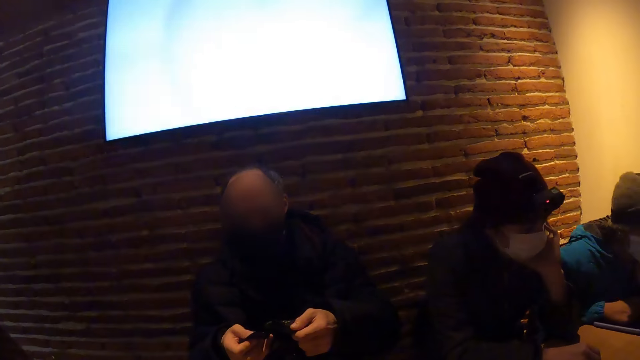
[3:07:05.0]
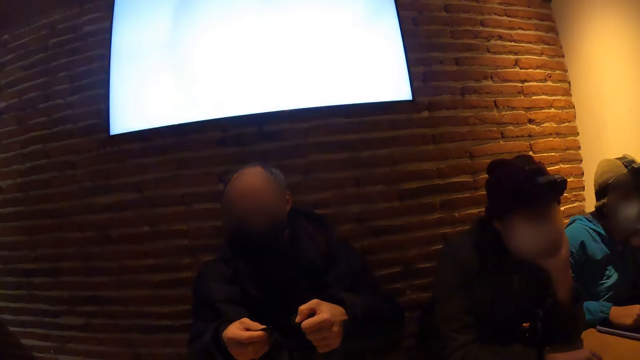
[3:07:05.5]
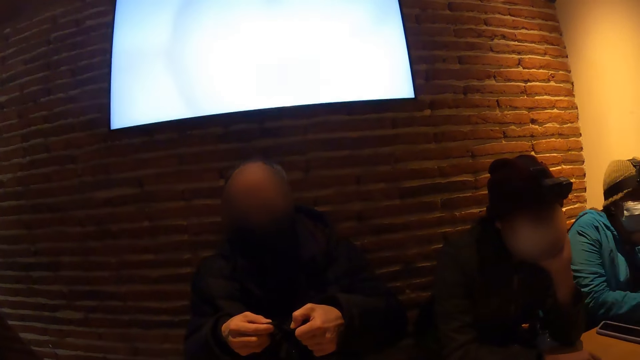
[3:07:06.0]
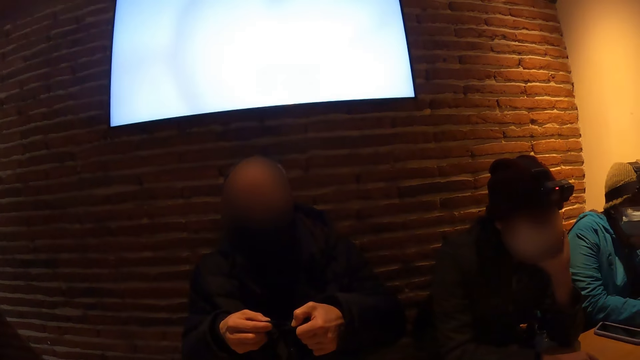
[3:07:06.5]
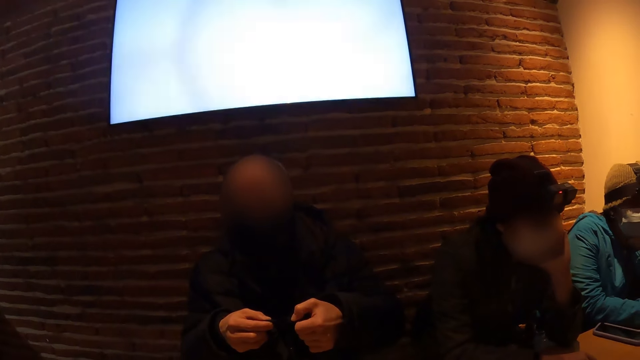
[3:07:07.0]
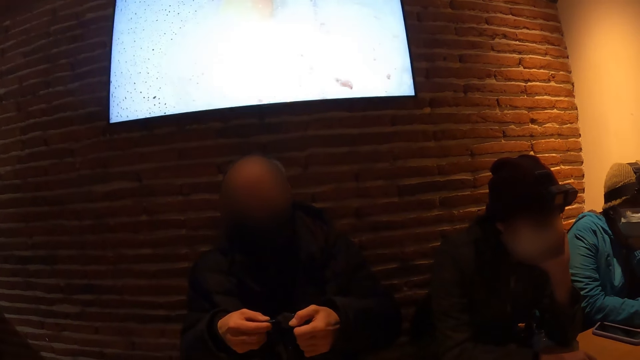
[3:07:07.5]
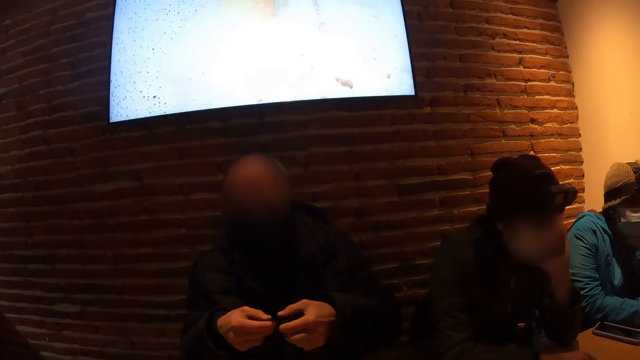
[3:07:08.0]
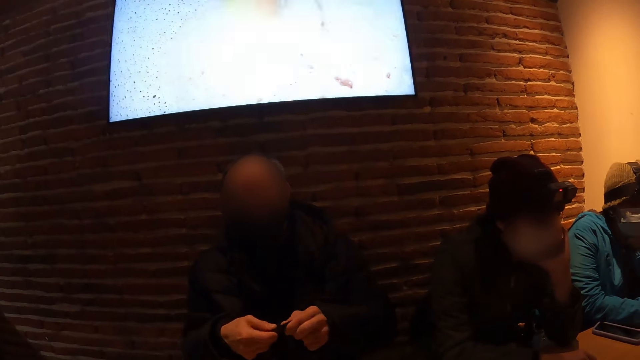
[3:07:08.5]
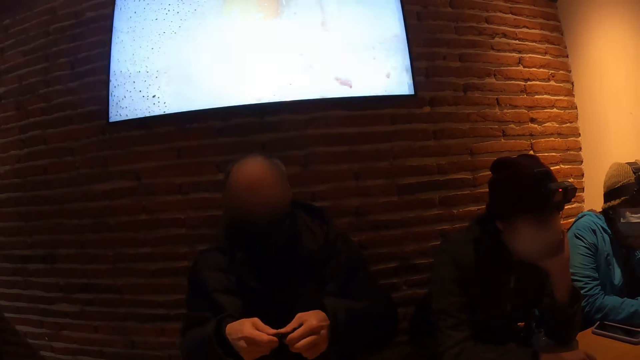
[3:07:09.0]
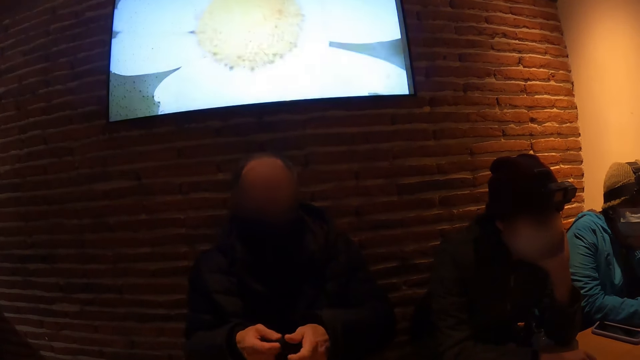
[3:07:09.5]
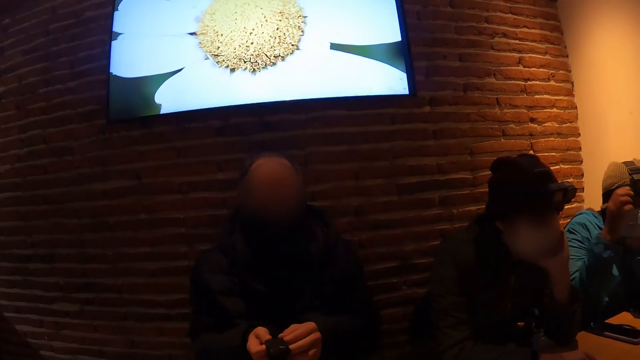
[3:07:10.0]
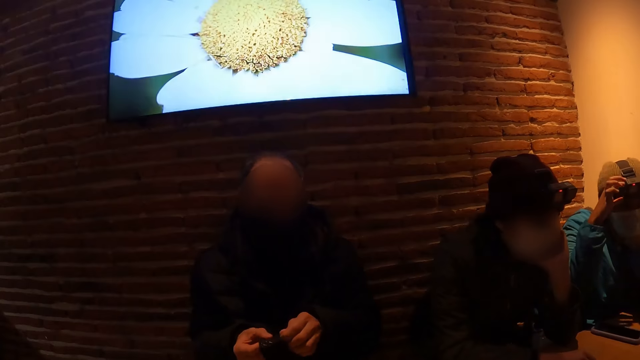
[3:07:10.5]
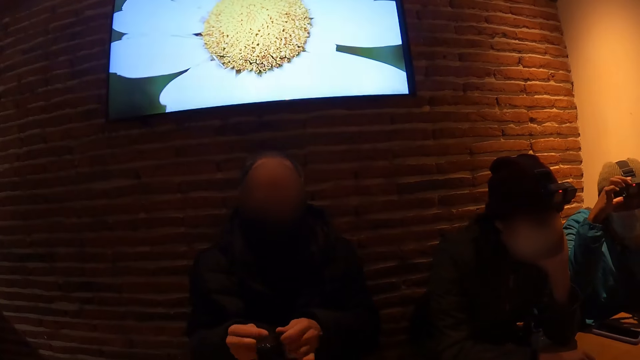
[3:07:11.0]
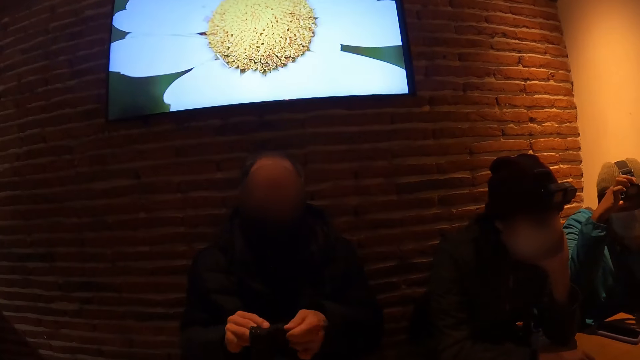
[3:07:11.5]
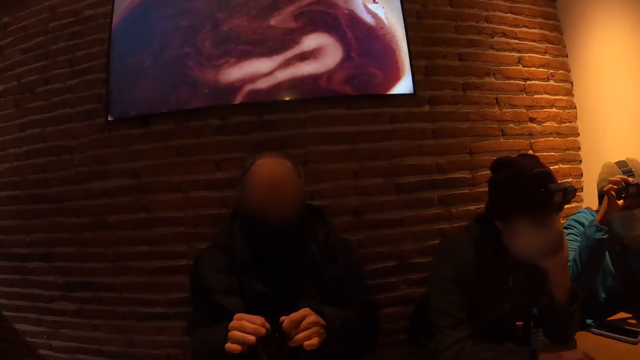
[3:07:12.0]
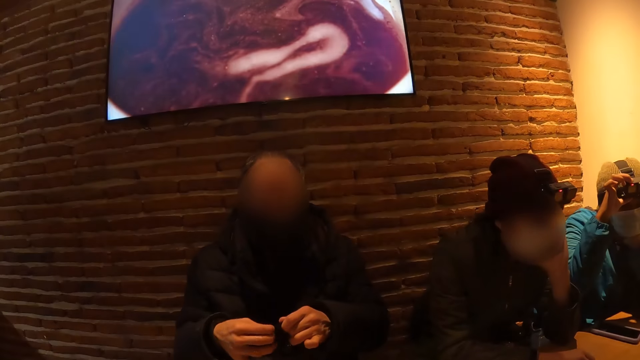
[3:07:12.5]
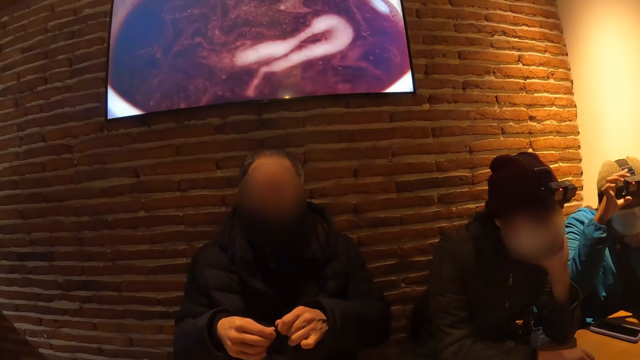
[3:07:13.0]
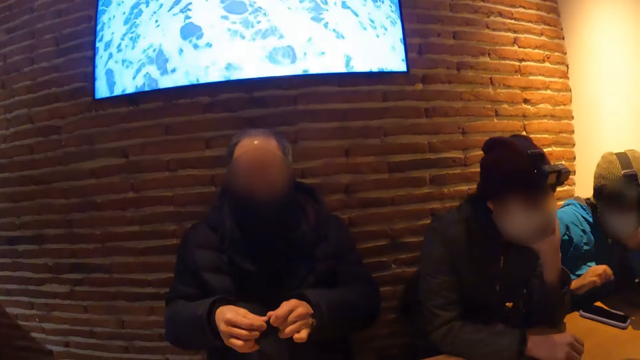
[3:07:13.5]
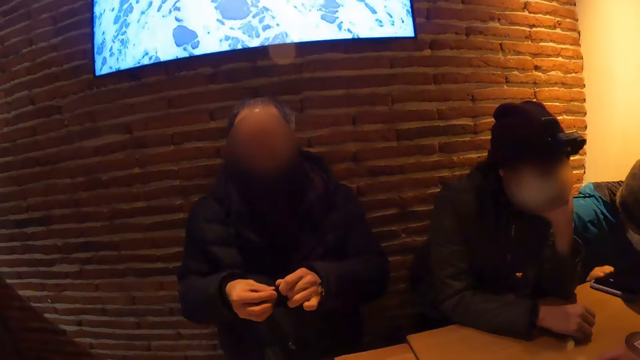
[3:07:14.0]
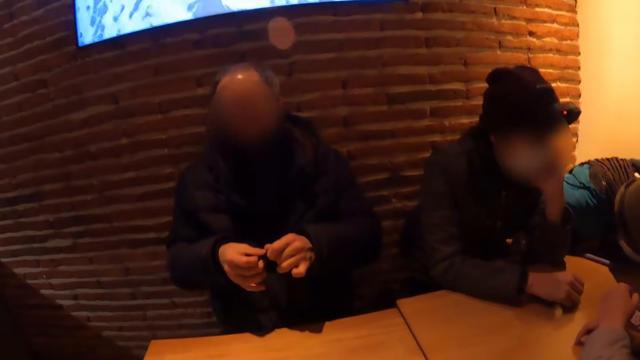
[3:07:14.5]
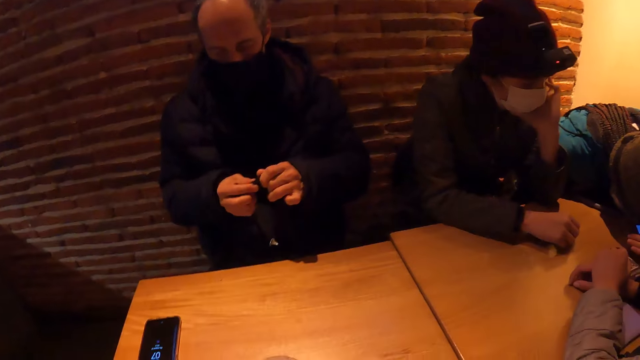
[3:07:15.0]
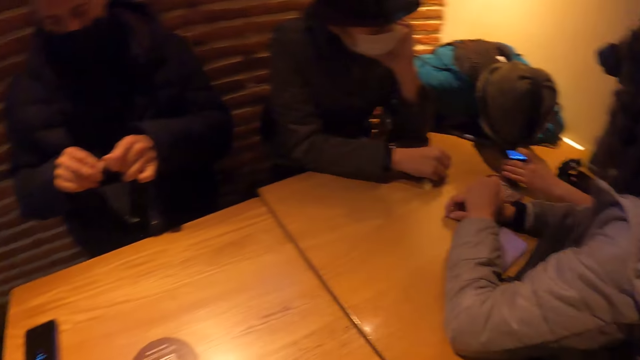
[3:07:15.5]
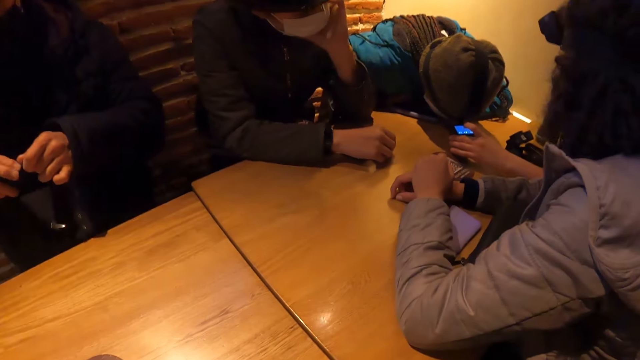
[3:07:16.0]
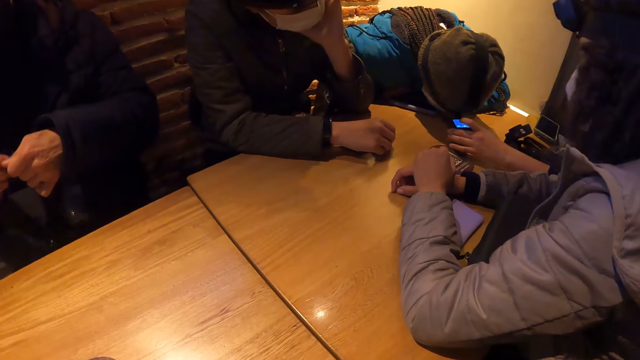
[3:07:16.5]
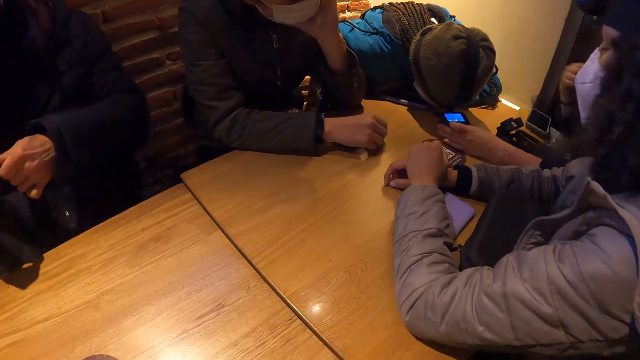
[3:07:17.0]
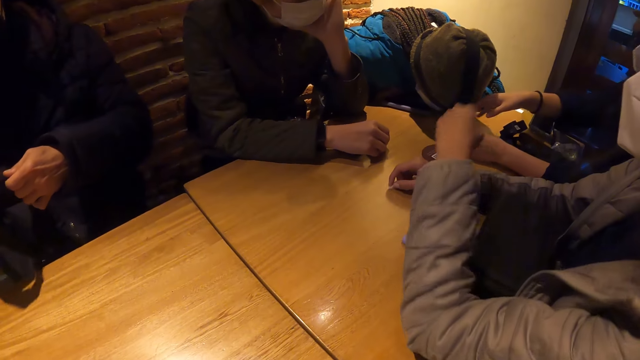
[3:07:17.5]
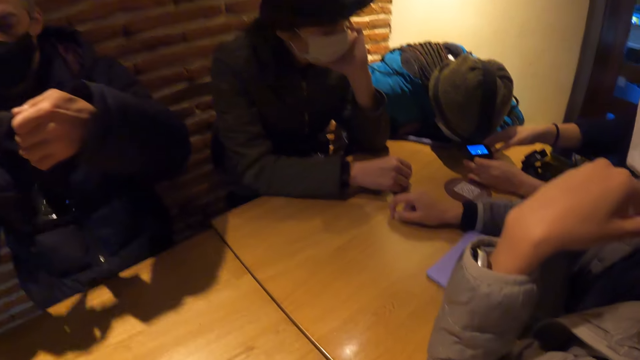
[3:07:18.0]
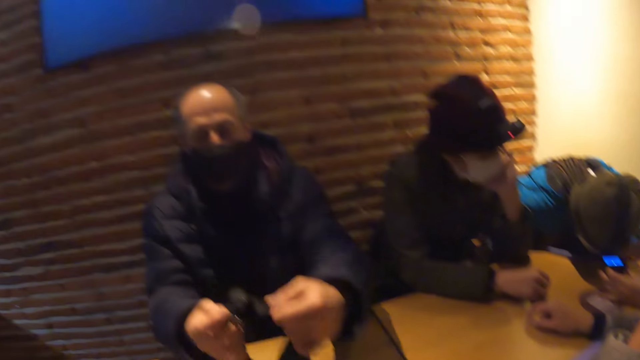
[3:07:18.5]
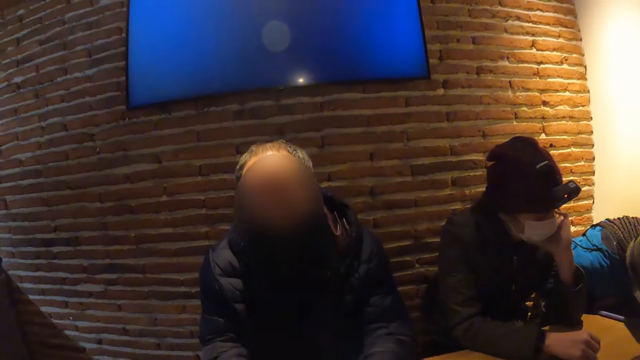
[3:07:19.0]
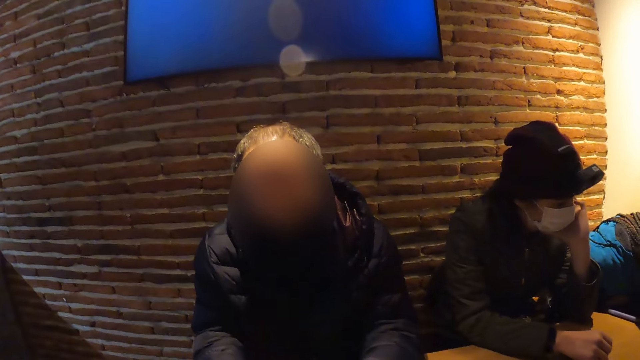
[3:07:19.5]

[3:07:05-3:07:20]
A man holds the camera. A woman touches a camera on her hand with her right hand. Another man lifts his hand. The first woman places her head on the table. The first man fixes the camera. Another woman touches the camera on the first woman with her left hand. The camera wearer looks around the room. The other woman touches the camera on the first woman with her right hand.

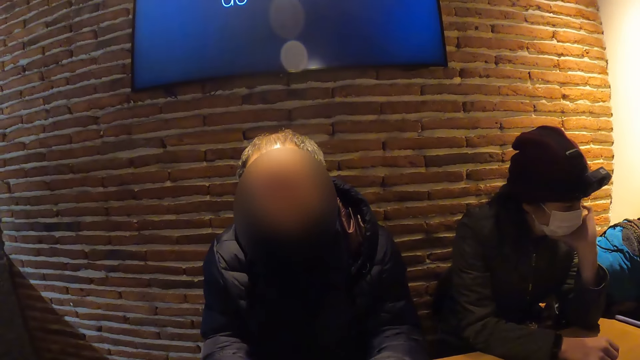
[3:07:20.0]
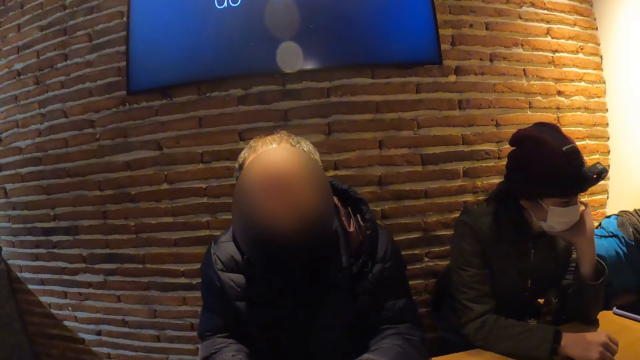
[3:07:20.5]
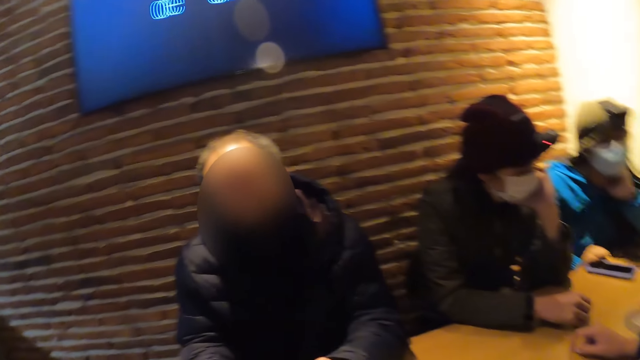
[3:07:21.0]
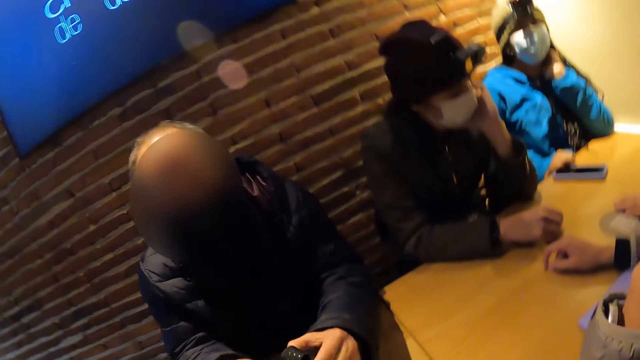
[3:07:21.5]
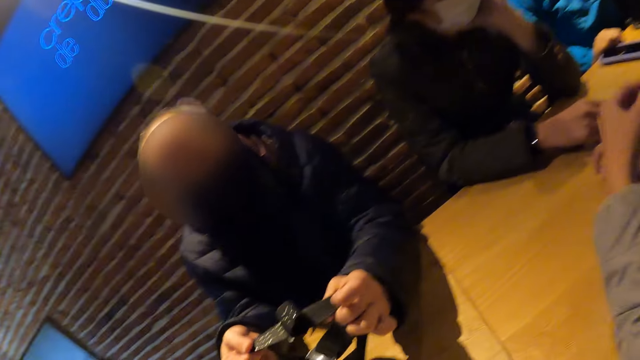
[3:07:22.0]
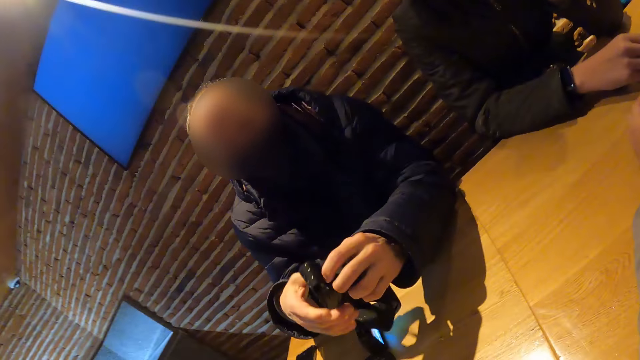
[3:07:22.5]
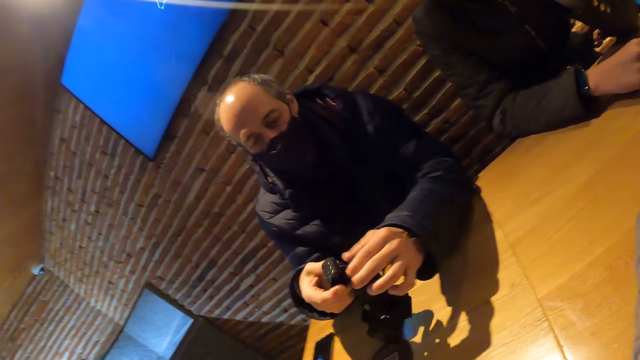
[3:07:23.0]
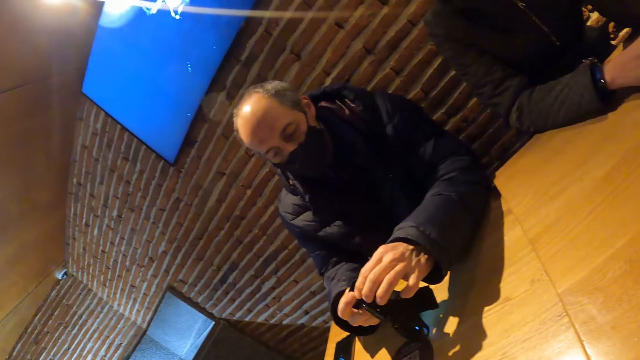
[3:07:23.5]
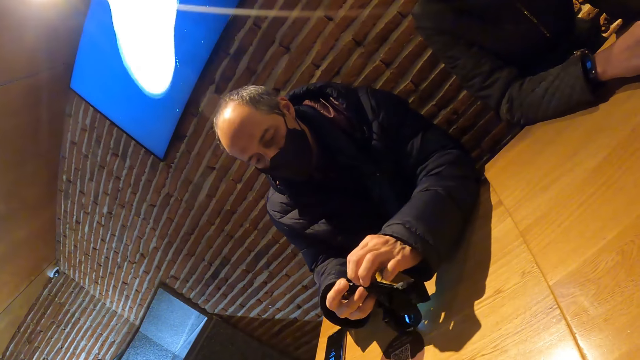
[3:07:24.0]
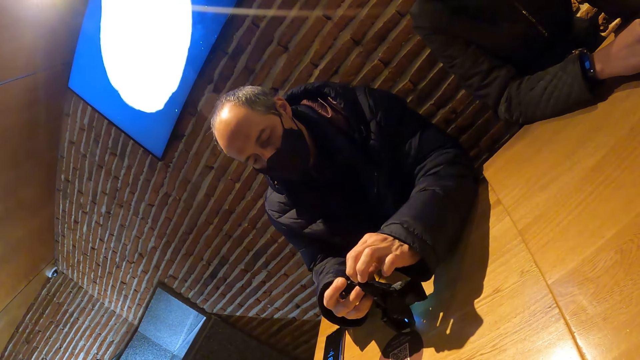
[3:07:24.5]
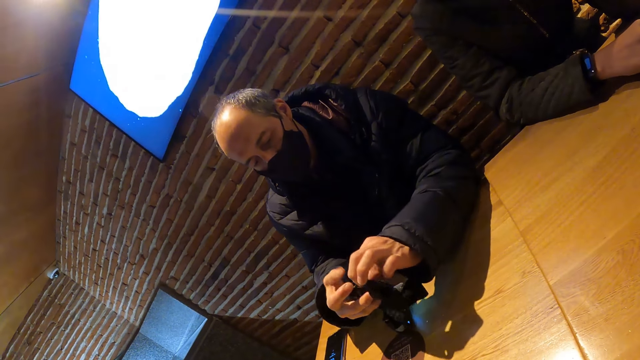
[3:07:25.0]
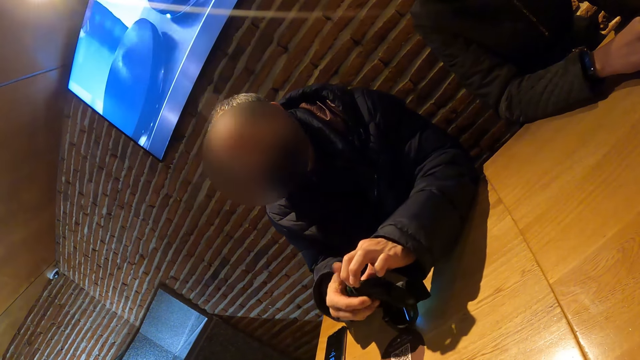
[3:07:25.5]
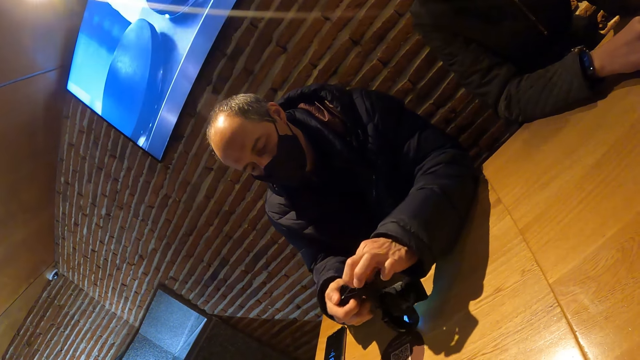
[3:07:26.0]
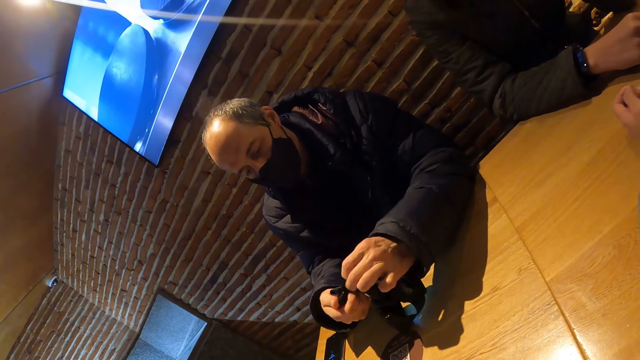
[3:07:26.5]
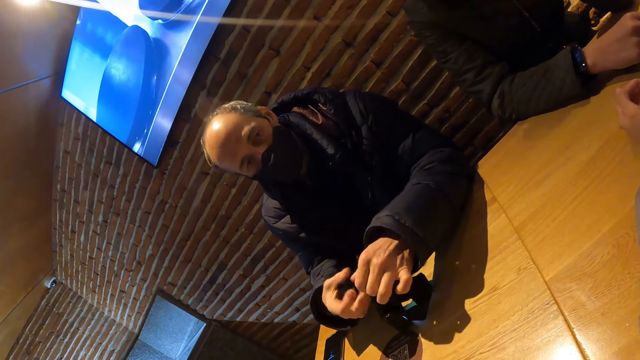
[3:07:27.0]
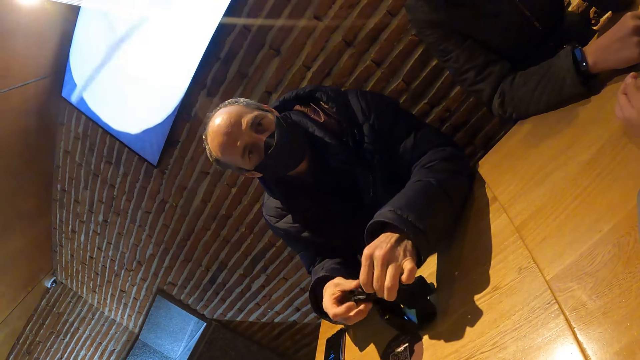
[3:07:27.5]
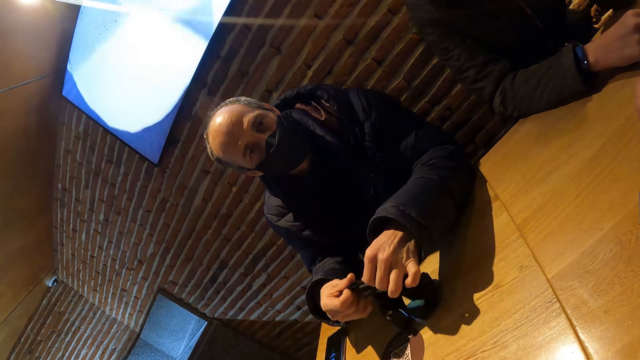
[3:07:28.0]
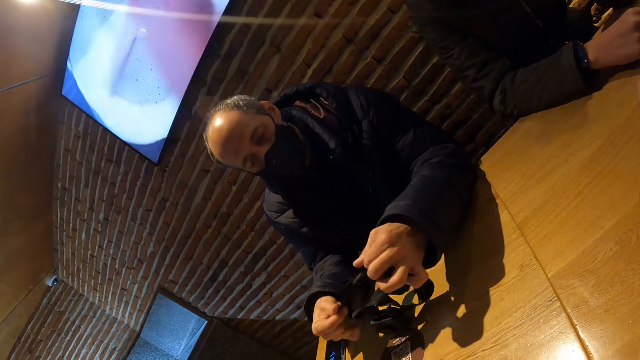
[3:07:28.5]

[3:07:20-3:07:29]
A man fixes the camera.
